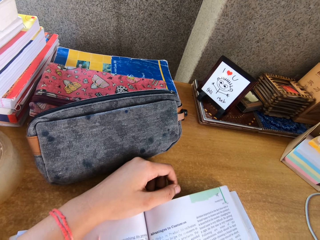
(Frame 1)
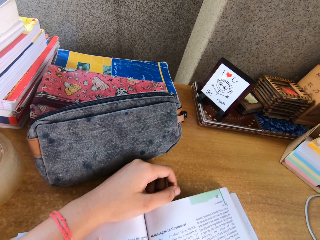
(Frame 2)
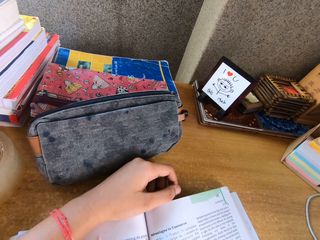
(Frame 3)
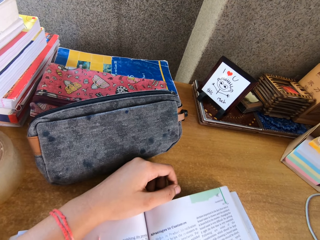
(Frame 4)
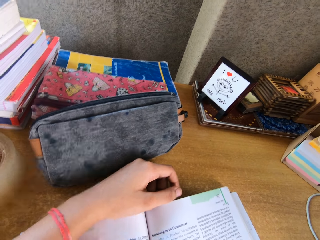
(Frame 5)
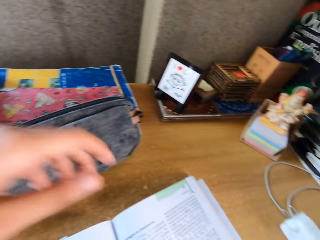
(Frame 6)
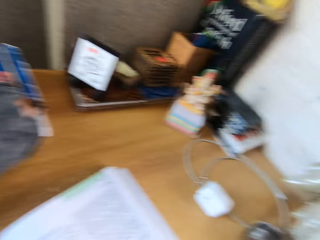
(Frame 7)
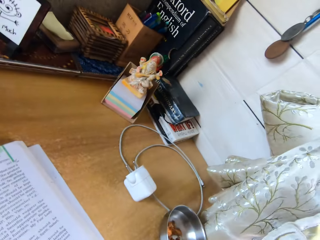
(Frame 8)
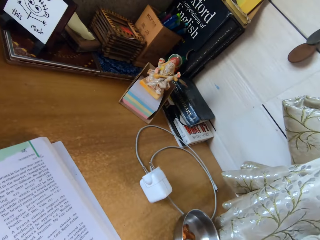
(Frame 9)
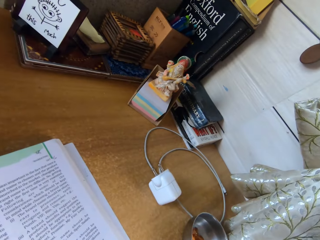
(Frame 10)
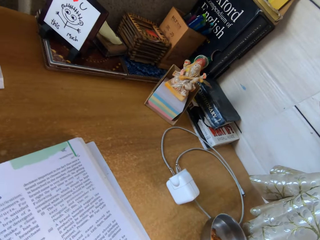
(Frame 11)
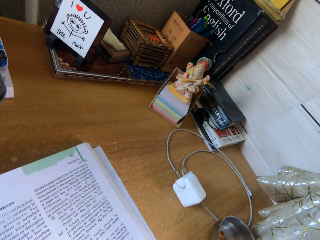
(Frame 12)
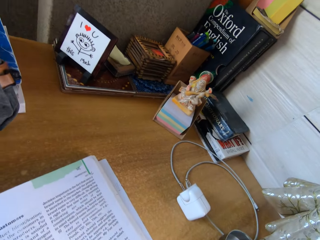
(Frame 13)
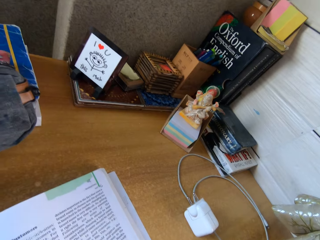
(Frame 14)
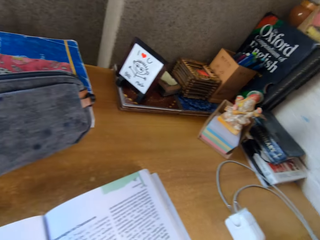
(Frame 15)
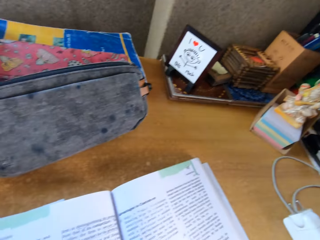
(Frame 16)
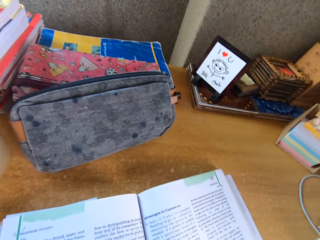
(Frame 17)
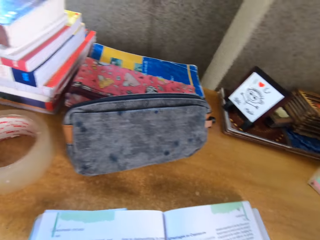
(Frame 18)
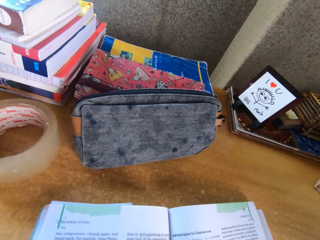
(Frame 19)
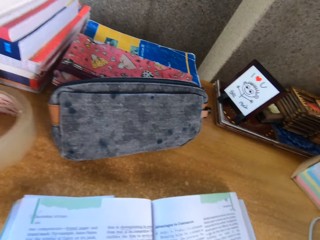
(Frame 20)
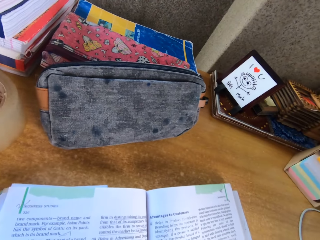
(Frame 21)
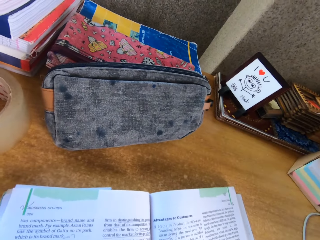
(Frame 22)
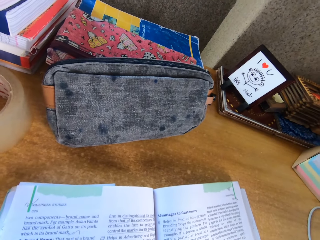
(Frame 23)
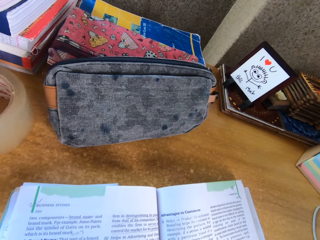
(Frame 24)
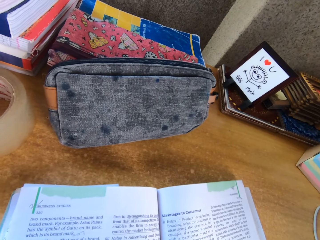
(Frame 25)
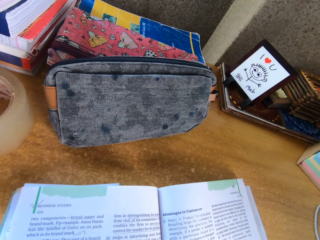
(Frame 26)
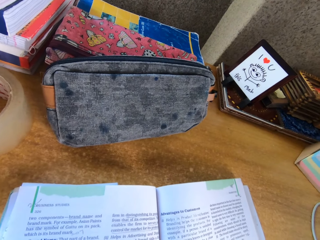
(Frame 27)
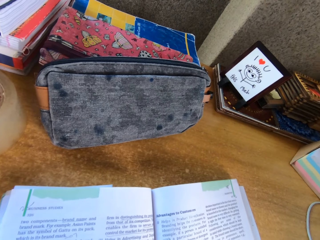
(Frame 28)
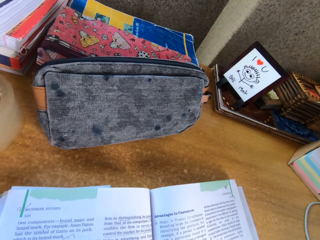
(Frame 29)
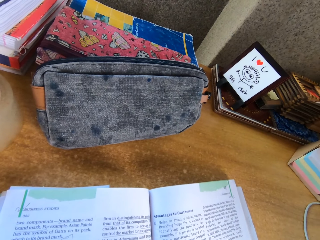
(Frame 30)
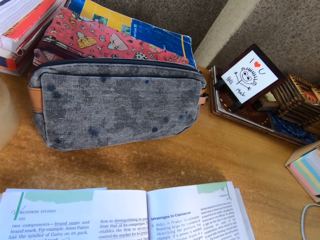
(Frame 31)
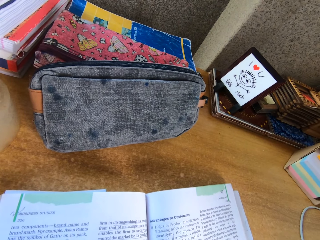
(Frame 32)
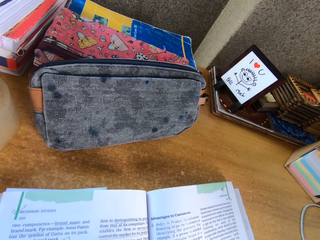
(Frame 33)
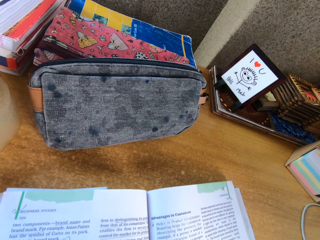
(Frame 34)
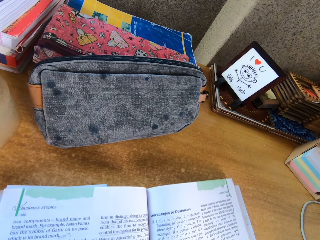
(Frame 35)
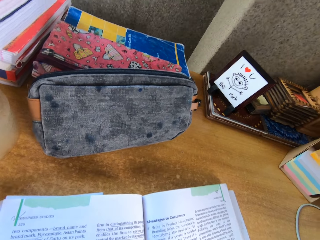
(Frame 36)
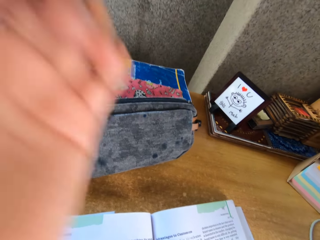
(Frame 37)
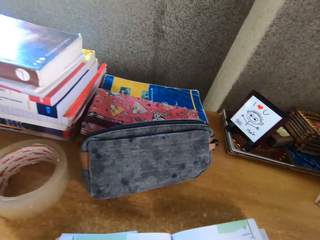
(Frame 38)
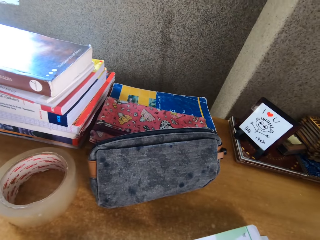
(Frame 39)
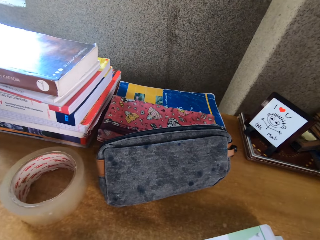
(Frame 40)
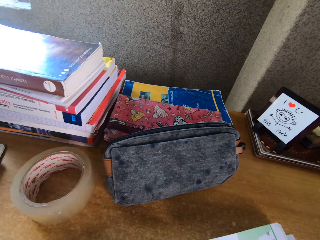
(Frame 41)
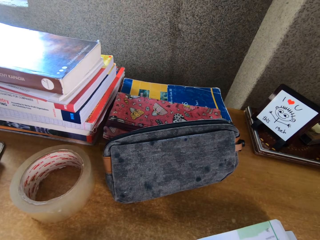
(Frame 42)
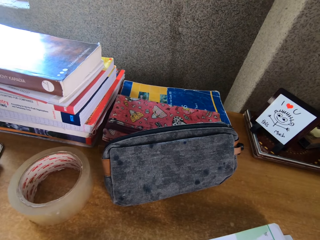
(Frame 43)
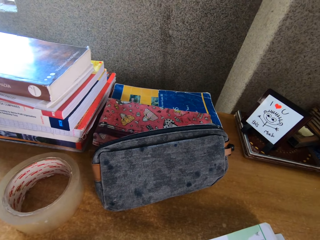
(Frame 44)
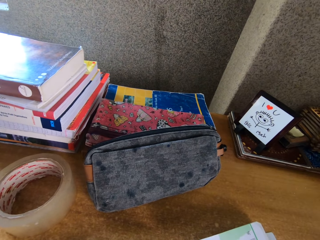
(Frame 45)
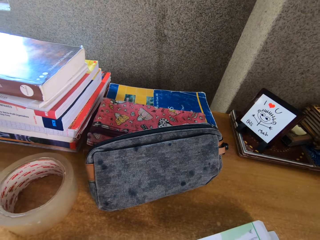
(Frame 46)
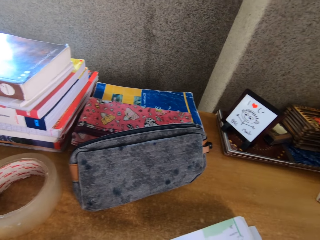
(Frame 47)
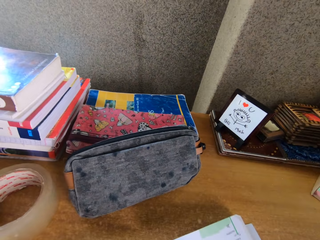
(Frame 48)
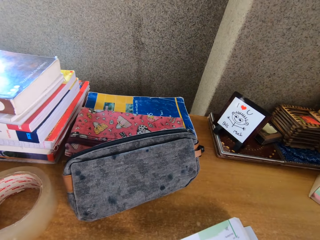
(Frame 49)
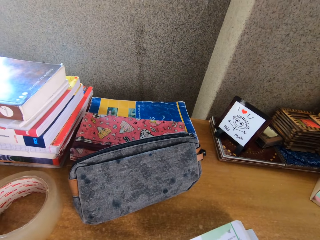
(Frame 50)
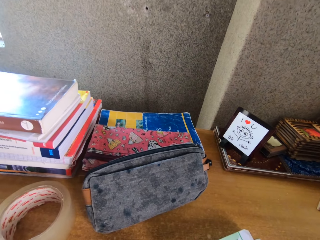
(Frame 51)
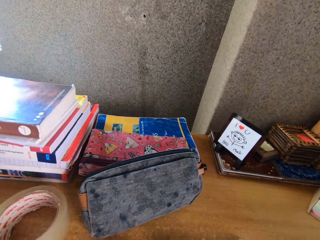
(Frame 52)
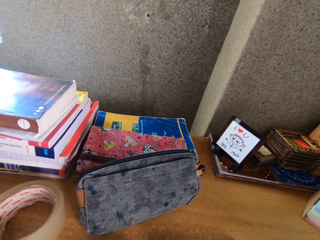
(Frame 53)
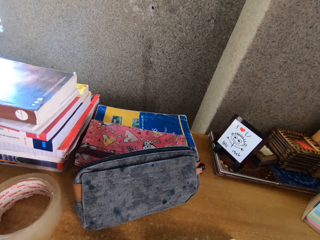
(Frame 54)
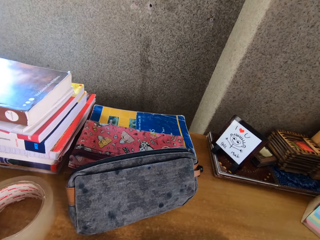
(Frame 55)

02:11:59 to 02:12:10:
The camera wearer looks around.

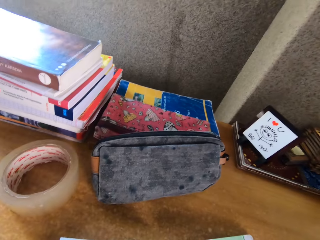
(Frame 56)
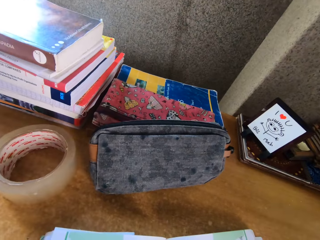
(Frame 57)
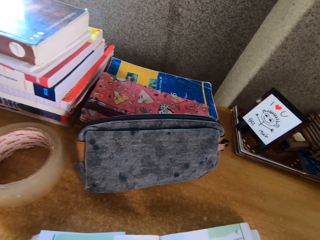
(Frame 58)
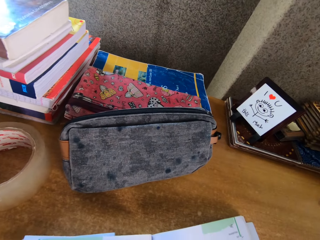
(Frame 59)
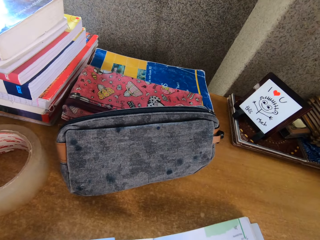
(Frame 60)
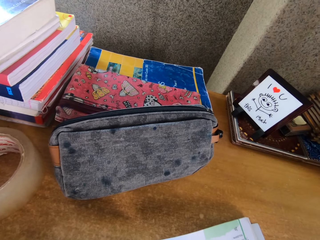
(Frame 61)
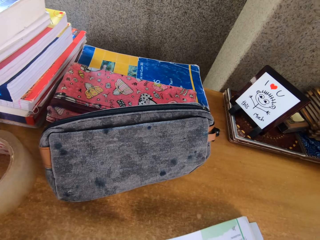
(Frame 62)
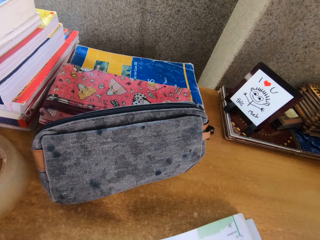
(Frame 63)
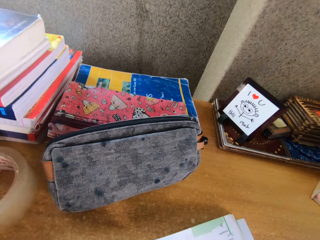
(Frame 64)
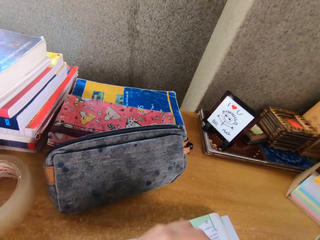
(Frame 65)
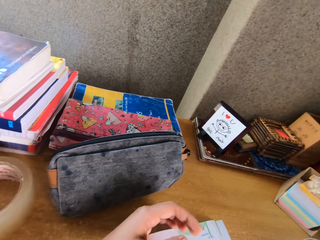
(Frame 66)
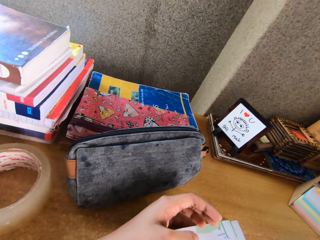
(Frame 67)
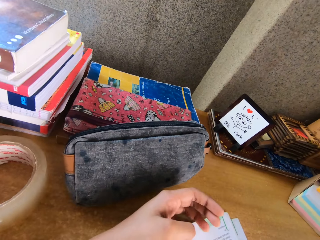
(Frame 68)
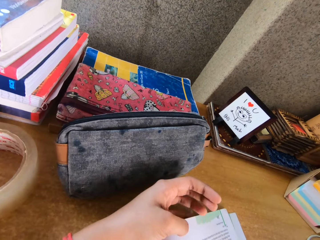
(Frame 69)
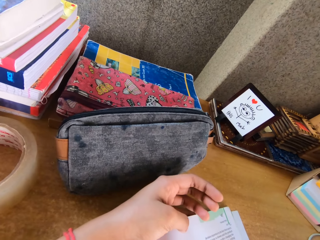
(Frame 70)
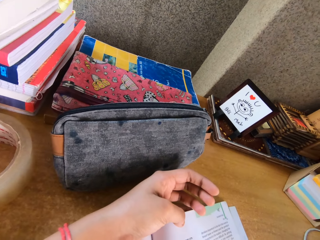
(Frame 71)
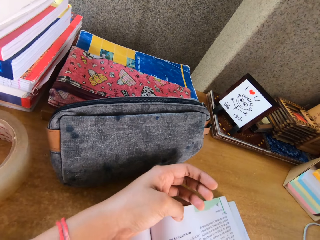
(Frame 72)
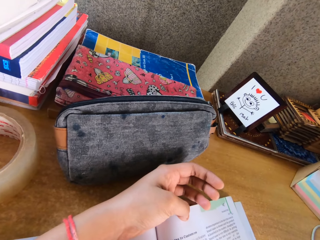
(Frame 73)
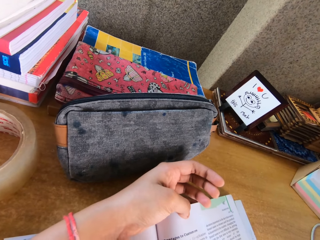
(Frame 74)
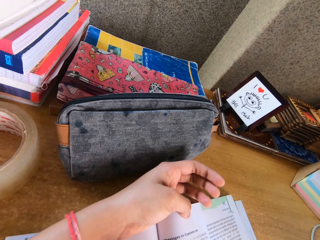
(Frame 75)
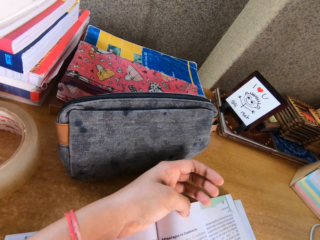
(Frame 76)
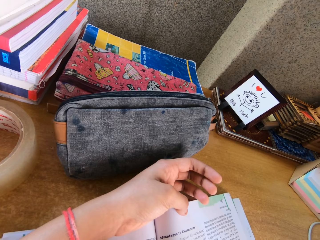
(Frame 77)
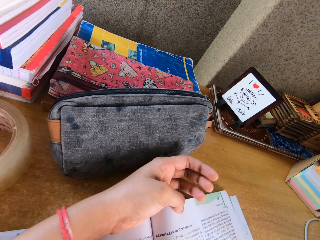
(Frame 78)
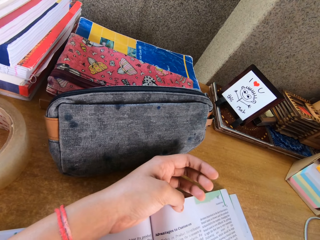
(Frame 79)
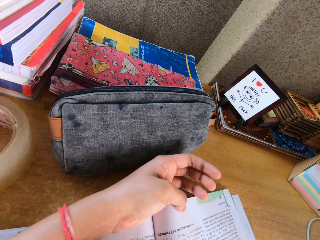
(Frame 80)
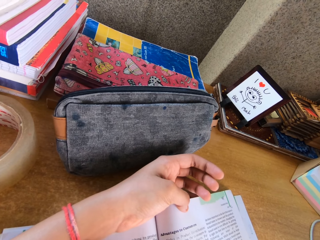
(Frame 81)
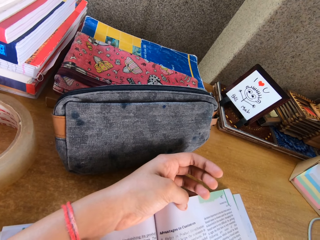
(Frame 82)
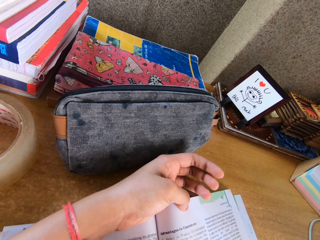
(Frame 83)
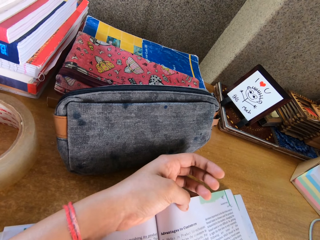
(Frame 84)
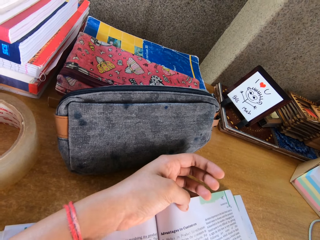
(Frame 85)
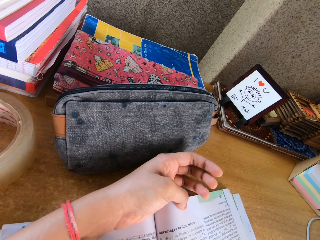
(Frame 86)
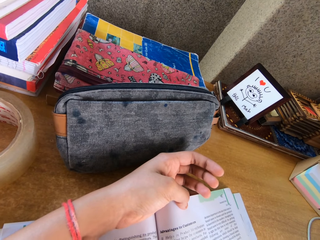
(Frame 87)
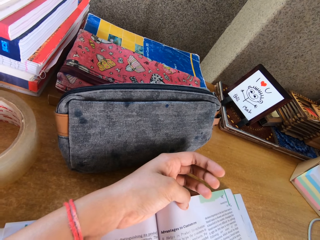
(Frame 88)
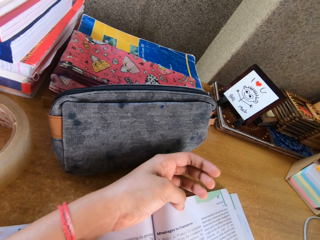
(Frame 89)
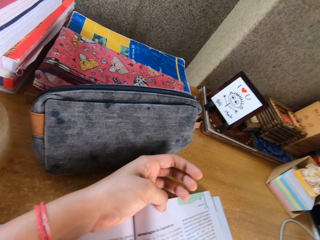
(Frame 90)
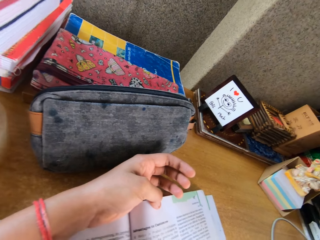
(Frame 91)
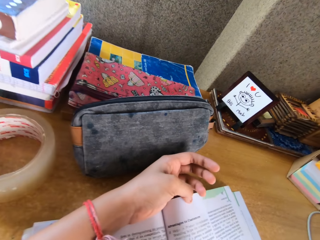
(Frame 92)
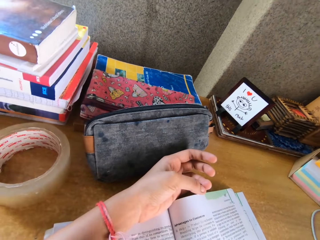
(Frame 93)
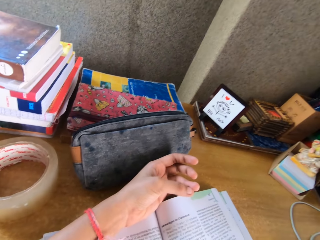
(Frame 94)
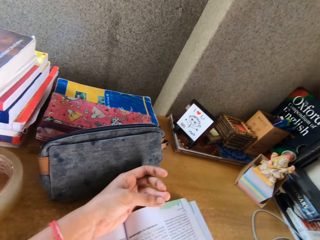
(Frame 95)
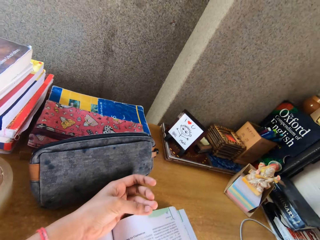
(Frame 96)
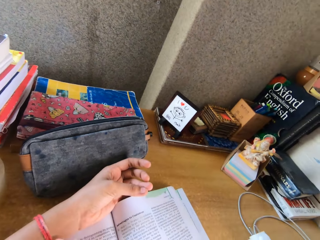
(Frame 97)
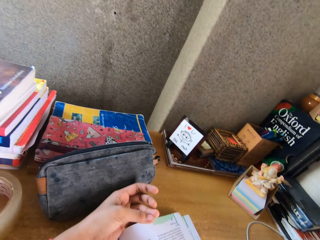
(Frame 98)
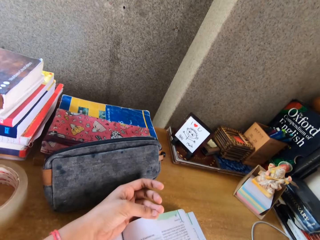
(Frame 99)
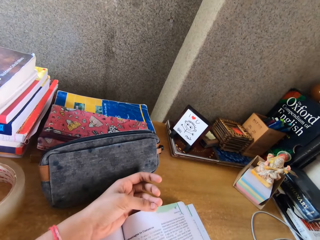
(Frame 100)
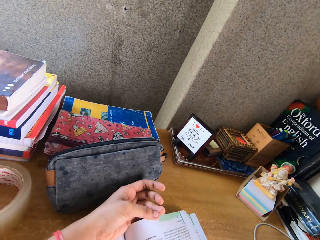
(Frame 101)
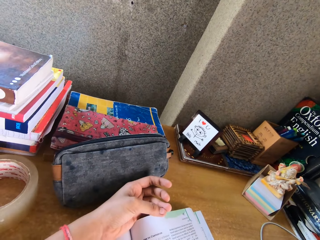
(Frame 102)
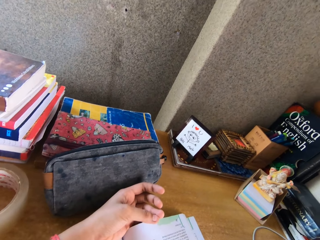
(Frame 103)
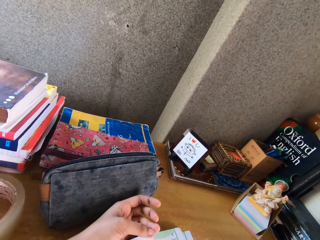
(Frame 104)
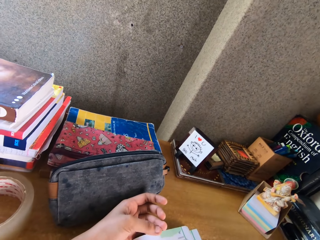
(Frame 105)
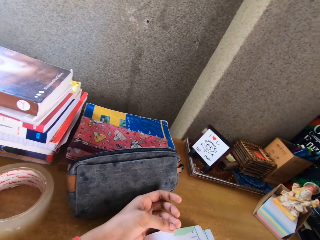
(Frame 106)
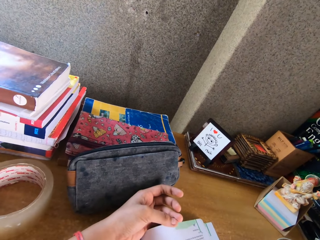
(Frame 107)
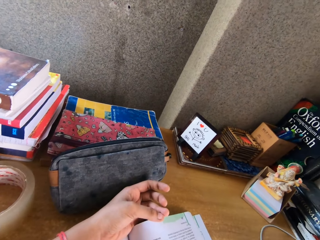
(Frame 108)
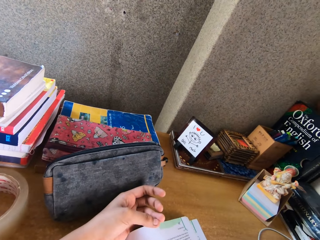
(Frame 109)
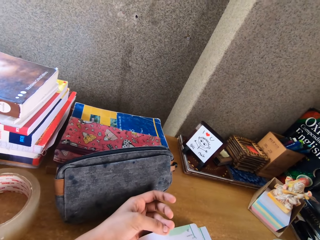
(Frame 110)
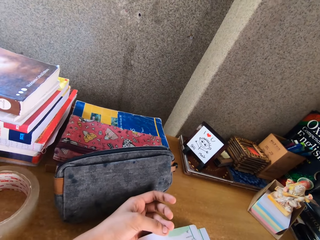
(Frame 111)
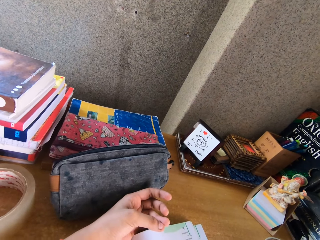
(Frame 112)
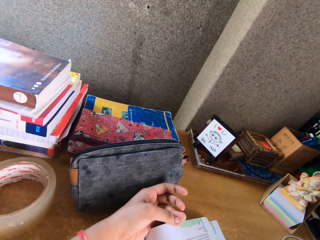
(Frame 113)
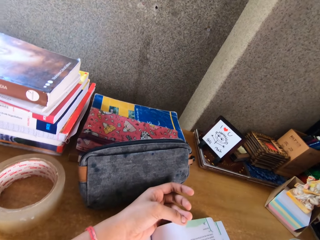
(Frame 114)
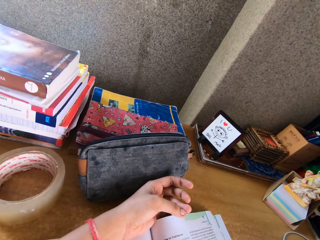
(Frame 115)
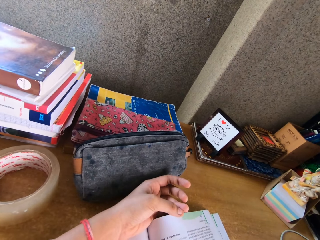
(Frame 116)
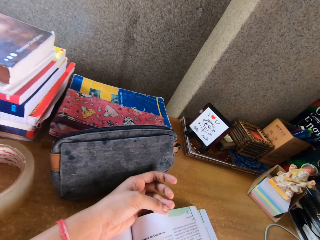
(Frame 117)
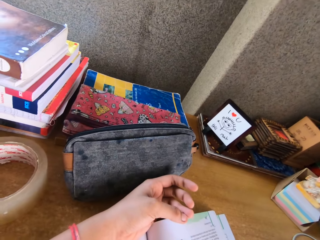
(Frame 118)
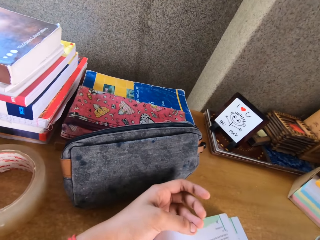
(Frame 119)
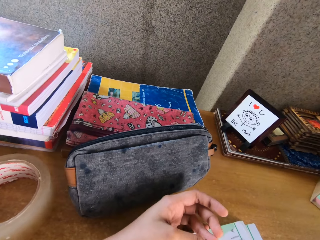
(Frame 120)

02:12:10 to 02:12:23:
The camera wearer places her hand on the book.
